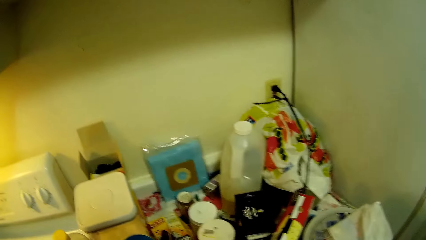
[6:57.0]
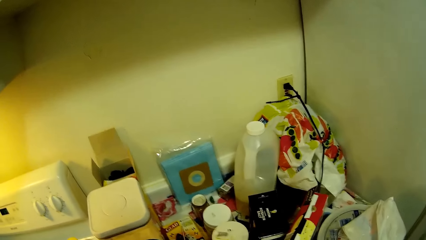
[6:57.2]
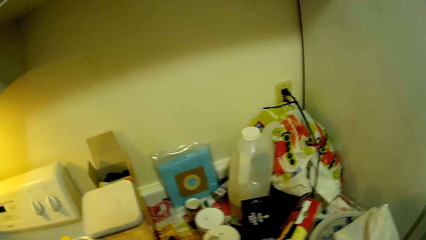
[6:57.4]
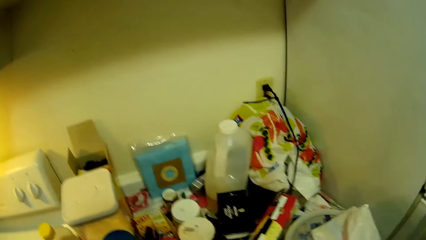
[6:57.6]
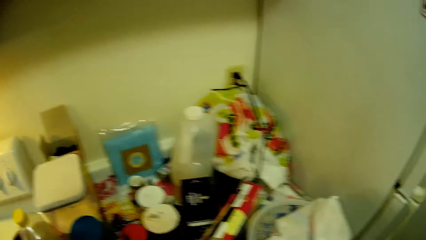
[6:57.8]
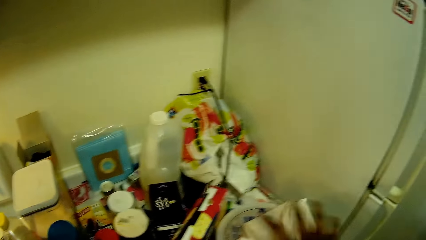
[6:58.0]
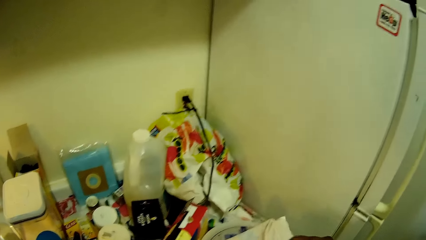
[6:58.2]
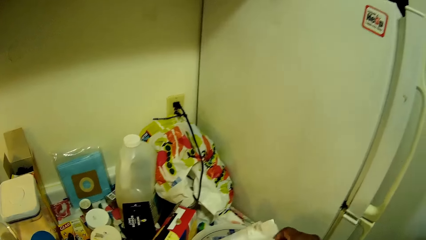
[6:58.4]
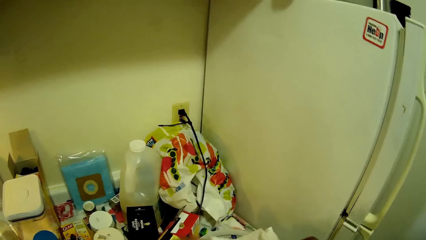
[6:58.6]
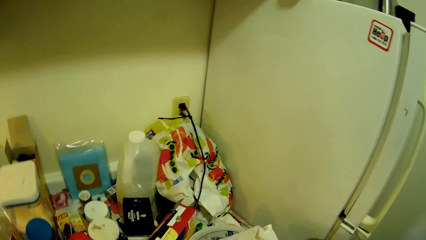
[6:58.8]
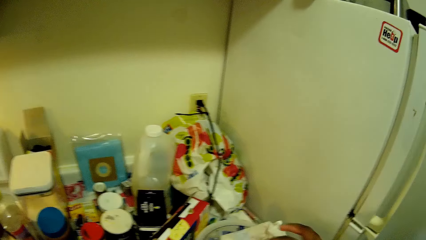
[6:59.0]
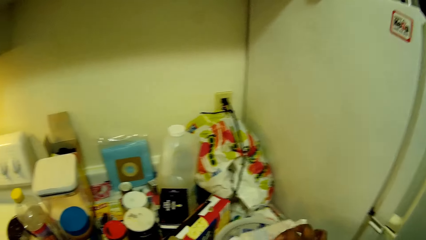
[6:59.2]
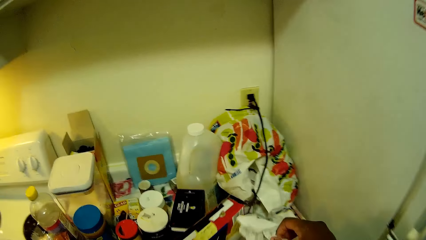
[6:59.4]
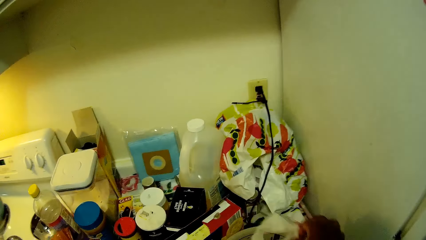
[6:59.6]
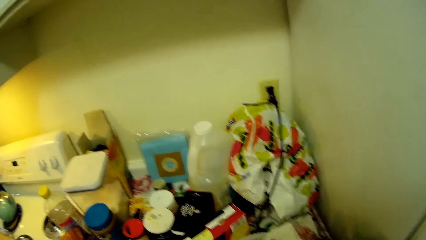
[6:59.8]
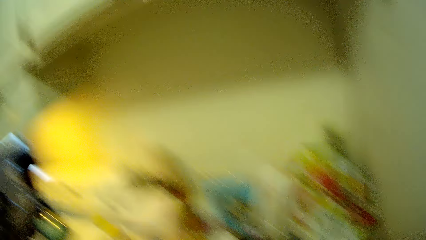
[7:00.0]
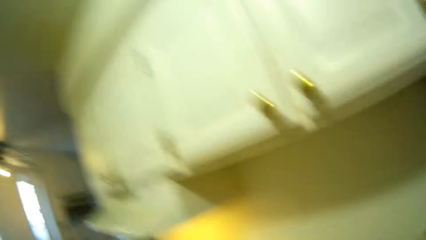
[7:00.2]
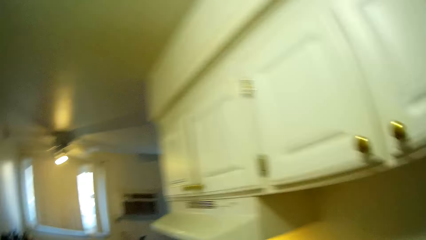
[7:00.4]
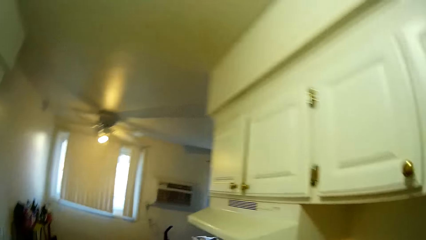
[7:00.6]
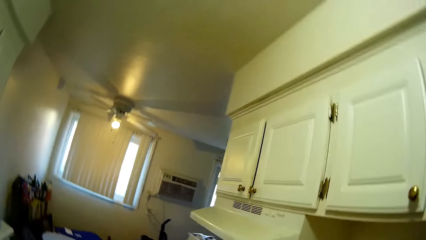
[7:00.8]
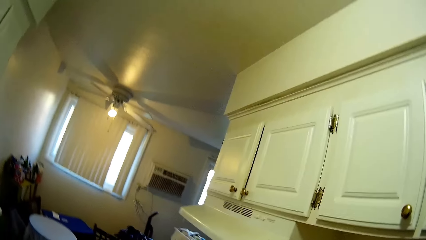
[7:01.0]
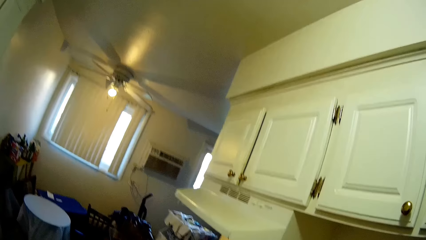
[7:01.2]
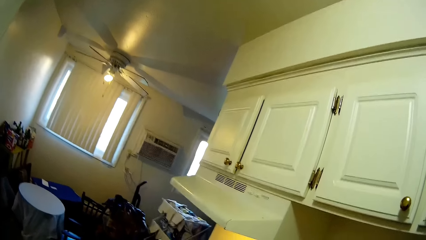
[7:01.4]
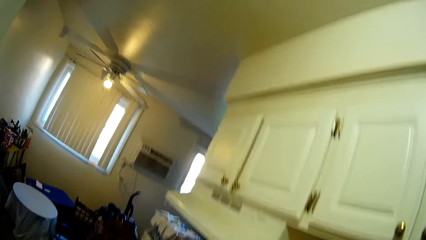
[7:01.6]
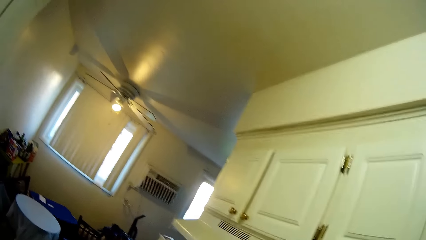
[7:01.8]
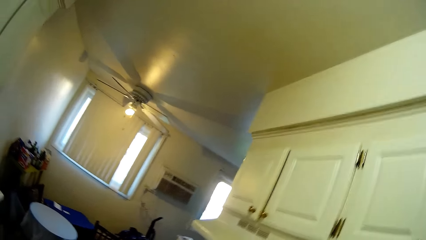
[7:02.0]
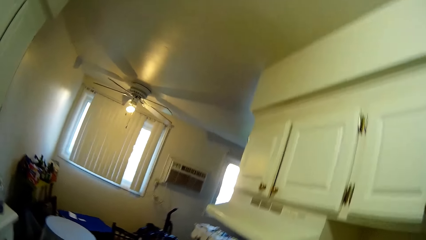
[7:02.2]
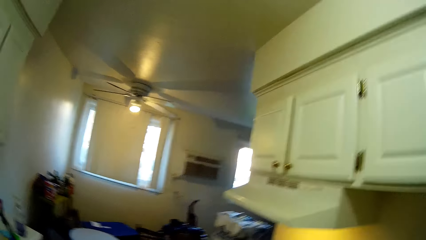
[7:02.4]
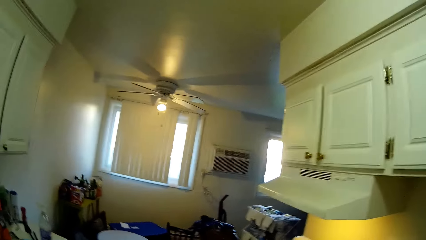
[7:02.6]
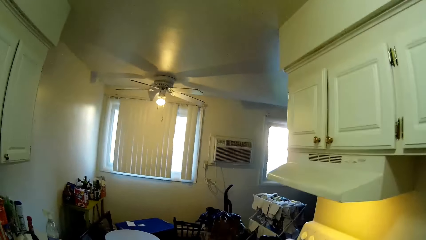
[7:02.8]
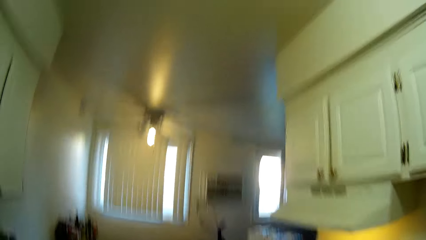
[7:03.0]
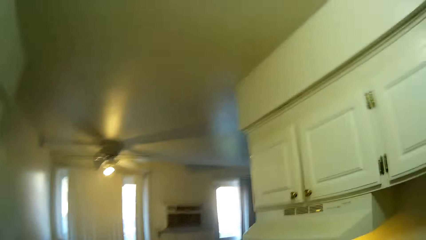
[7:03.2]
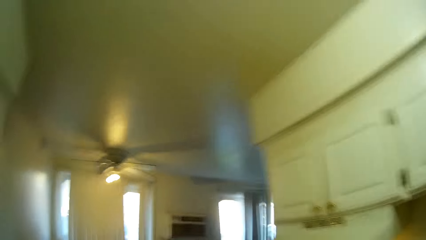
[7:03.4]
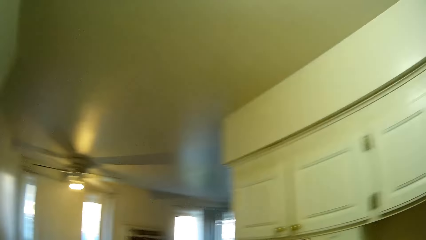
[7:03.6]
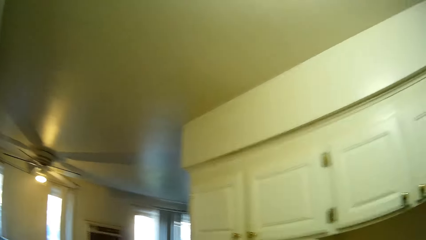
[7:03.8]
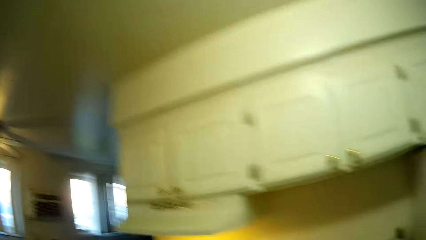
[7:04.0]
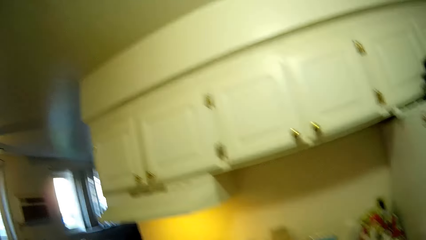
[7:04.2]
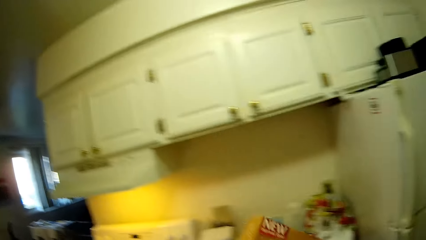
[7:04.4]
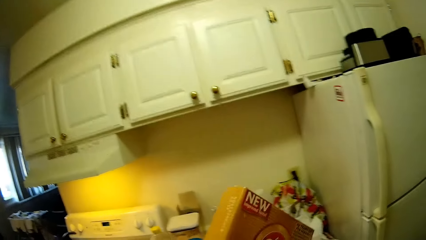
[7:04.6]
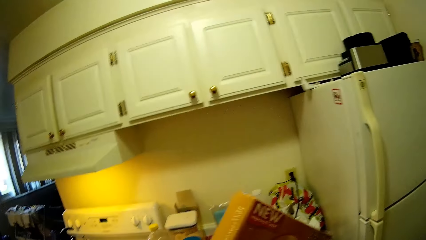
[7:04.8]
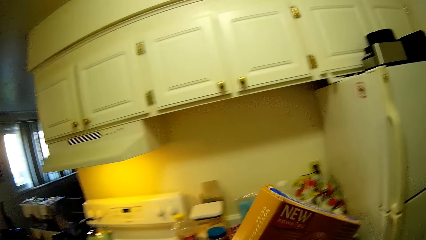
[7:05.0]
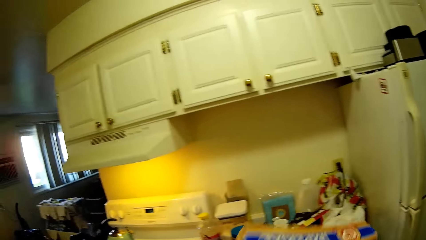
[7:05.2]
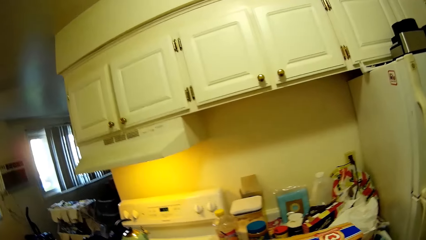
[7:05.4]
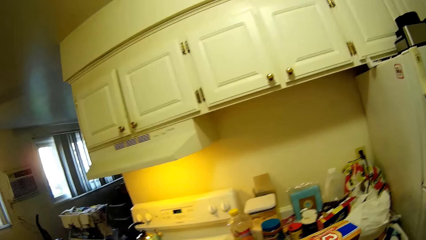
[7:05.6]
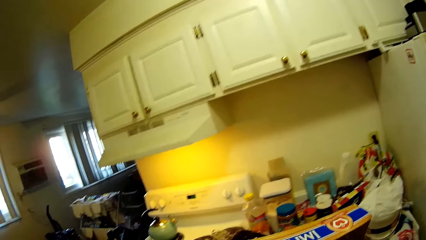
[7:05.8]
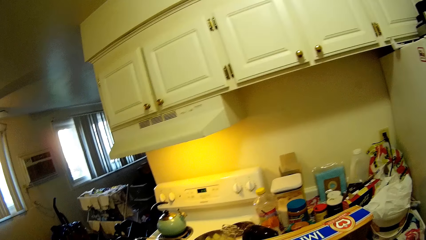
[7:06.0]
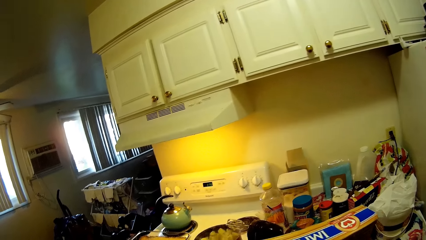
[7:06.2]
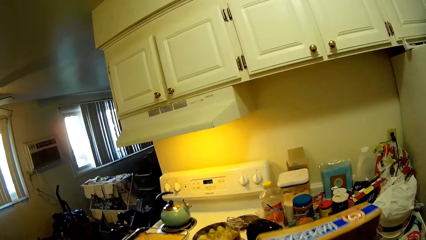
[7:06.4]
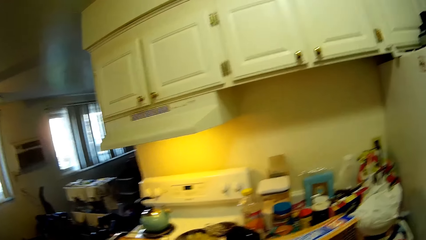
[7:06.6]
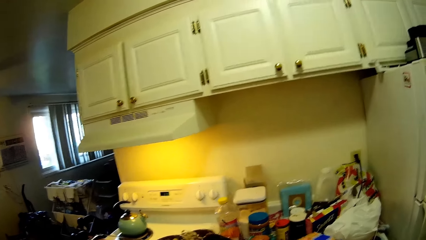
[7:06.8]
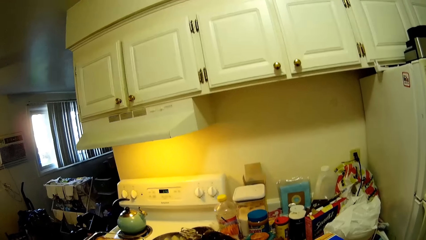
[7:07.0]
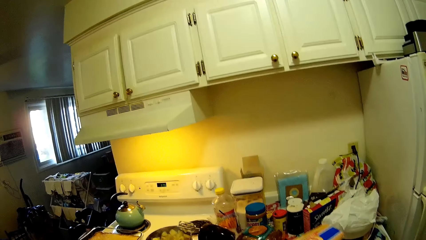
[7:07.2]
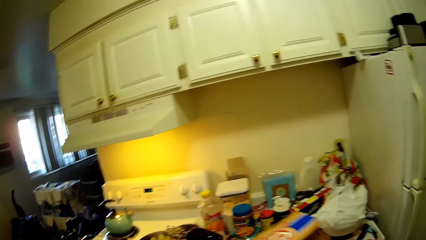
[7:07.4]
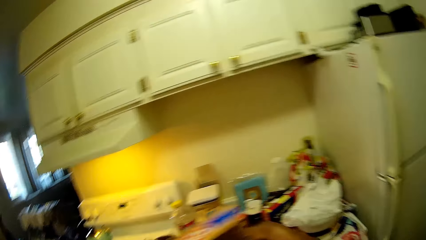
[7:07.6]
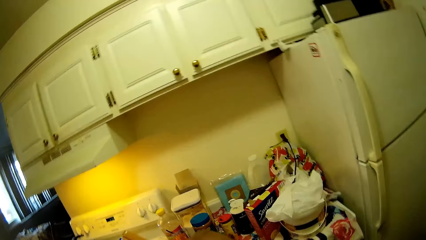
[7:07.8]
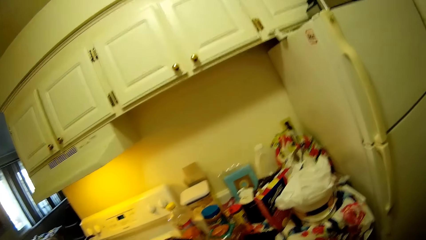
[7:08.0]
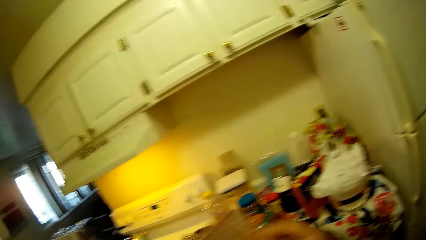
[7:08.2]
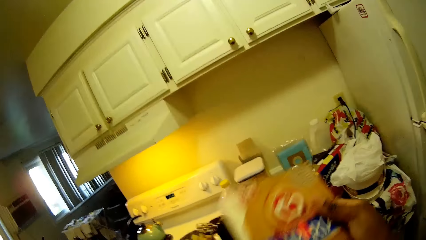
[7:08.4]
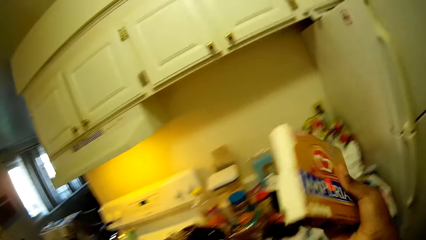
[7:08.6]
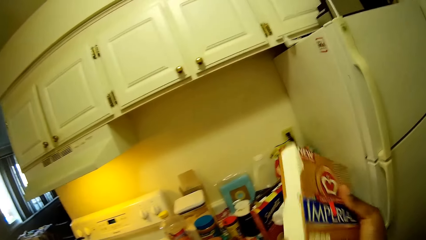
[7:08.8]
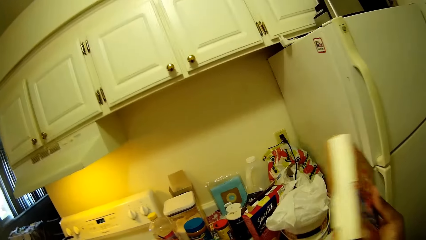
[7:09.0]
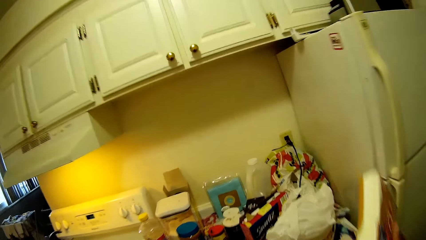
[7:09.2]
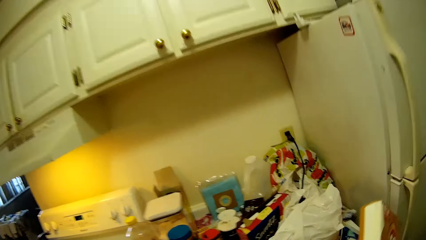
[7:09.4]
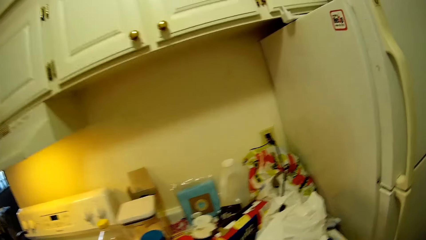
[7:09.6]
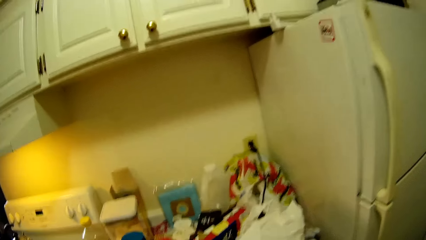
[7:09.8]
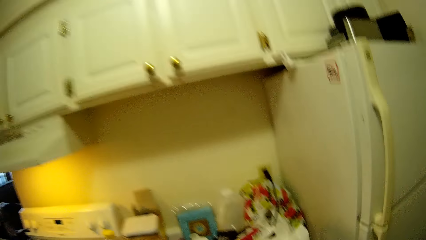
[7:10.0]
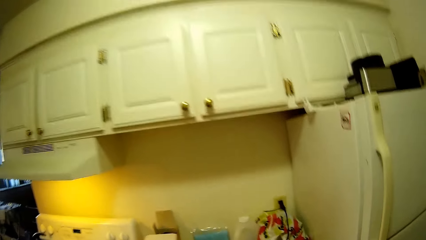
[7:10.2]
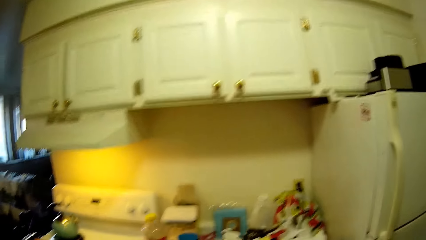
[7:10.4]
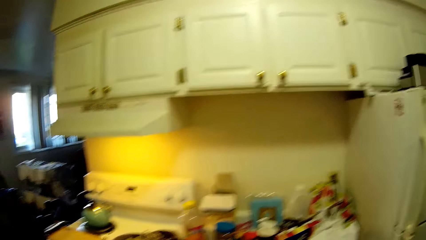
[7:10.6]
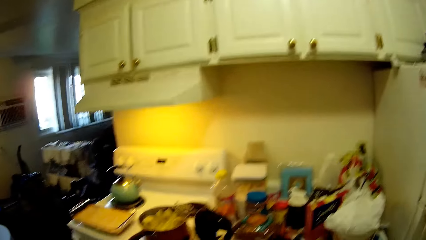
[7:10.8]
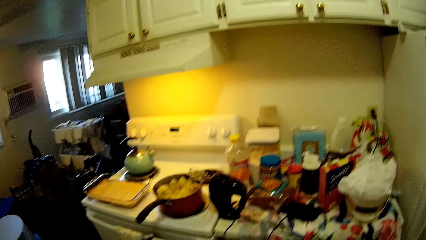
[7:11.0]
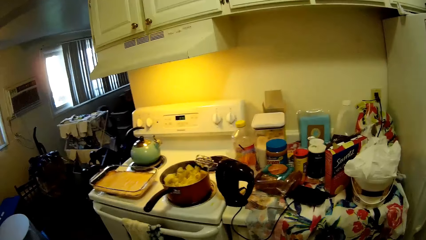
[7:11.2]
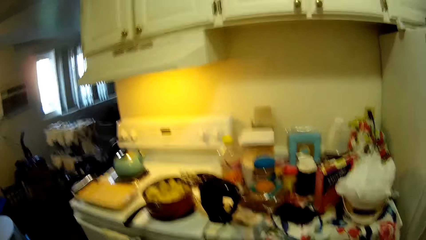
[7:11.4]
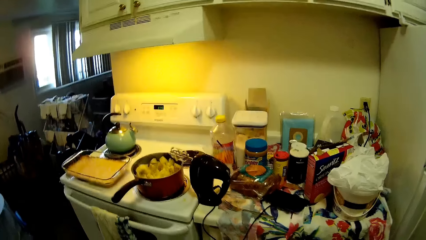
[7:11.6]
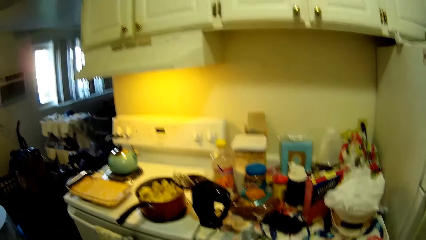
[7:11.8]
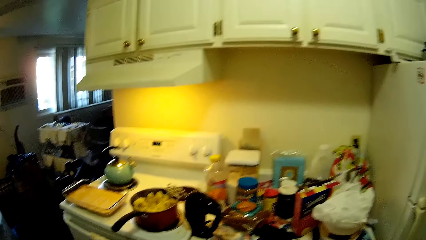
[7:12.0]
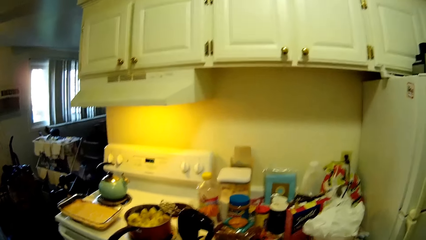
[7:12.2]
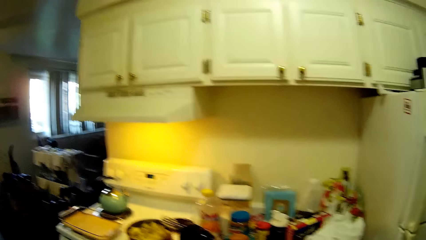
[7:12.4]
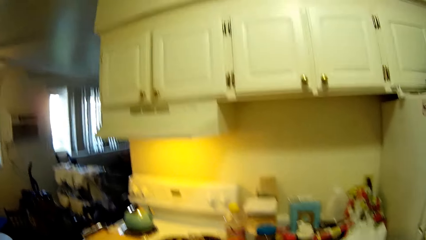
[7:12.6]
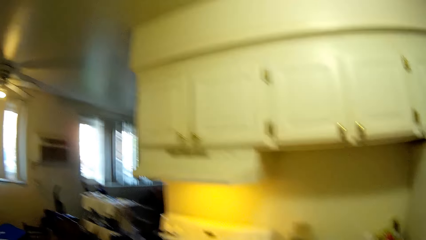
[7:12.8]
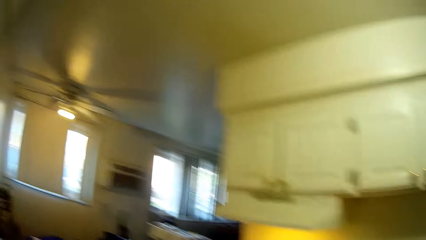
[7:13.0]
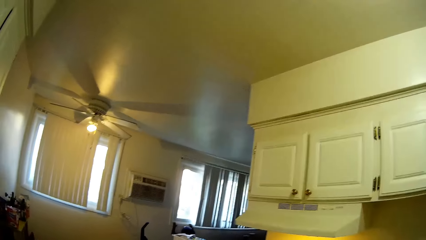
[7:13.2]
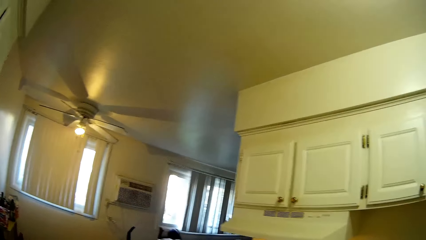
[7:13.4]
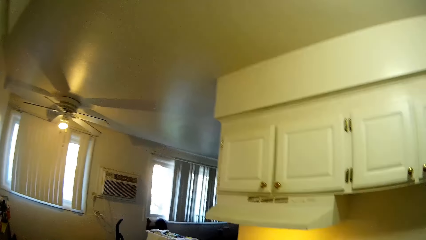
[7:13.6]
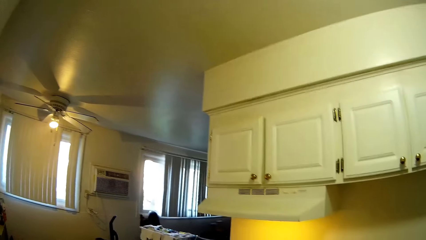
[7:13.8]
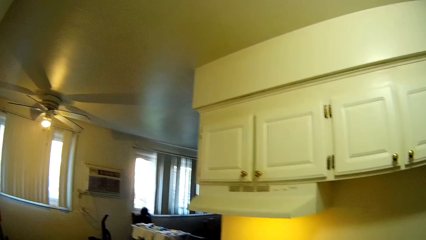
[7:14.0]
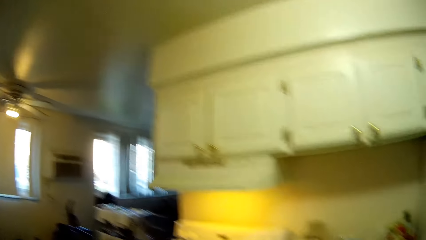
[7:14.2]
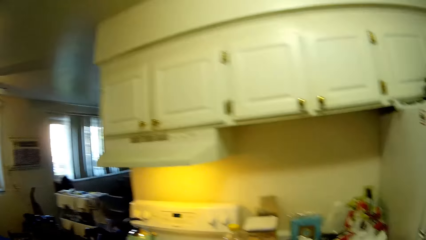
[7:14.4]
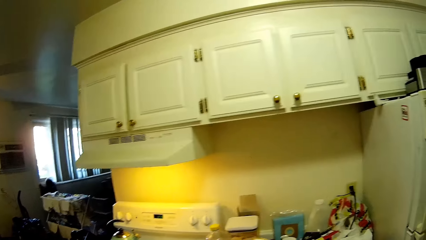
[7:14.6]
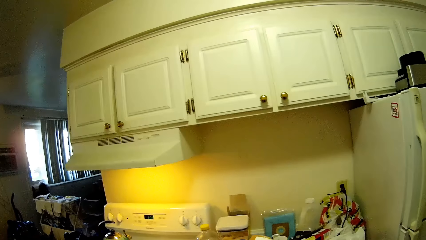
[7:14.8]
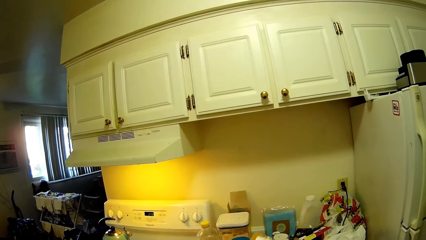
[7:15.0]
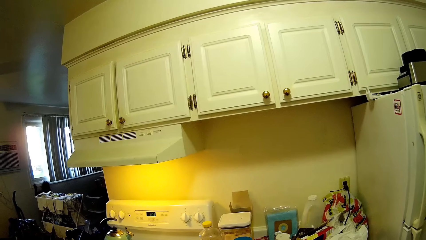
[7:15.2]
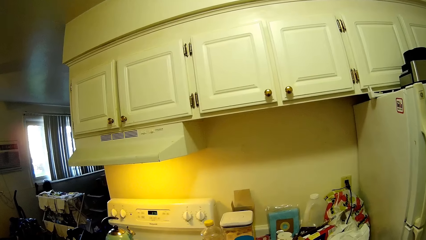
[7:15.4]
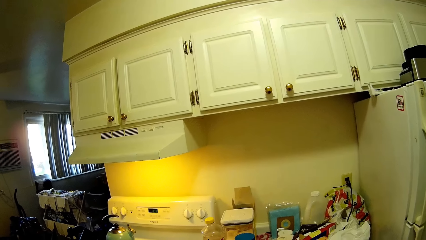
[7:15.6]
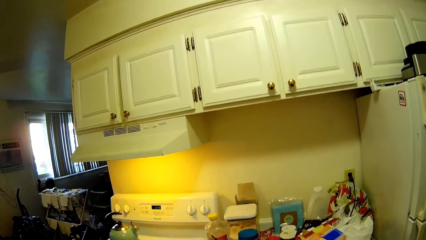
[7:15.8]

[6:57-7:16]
The camera wearer walks around the kitchen. She touches a nylon on the countertop with her right hand. She holds a box of cereal in her right hand. She rips the box of cereal in her right hand with her left hand. She tosses the piece of the box of cereal on the countertop with her left hand. The child sings on a couch.
